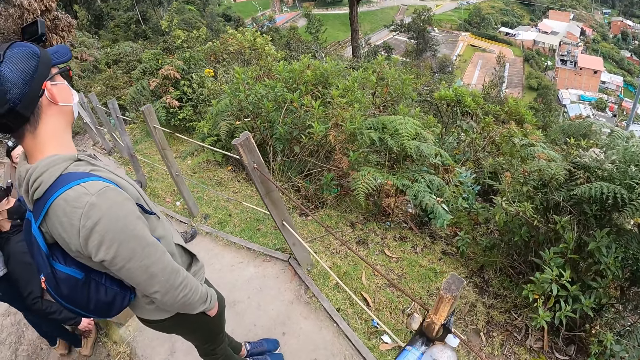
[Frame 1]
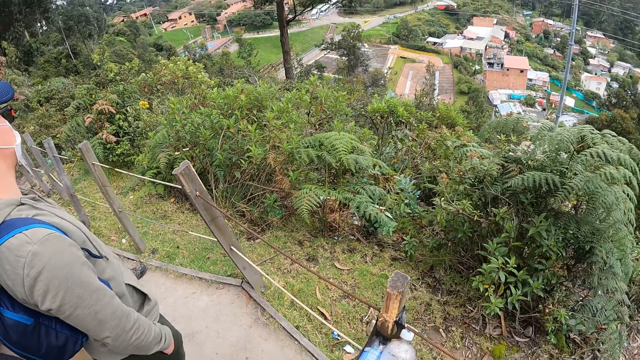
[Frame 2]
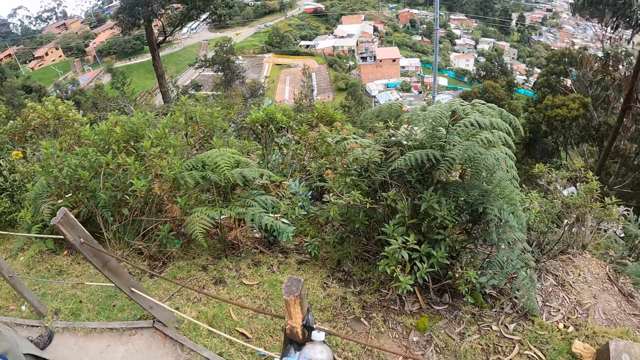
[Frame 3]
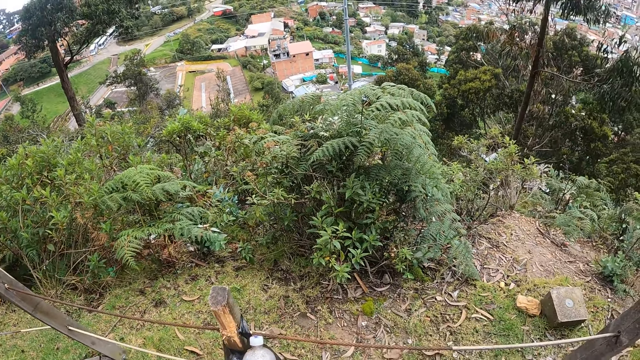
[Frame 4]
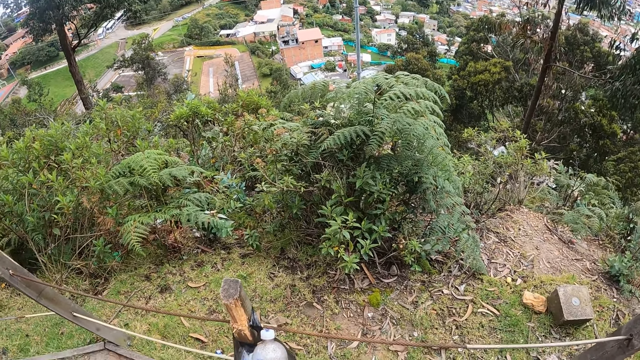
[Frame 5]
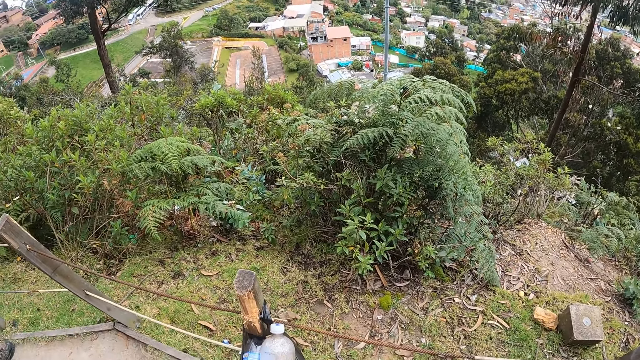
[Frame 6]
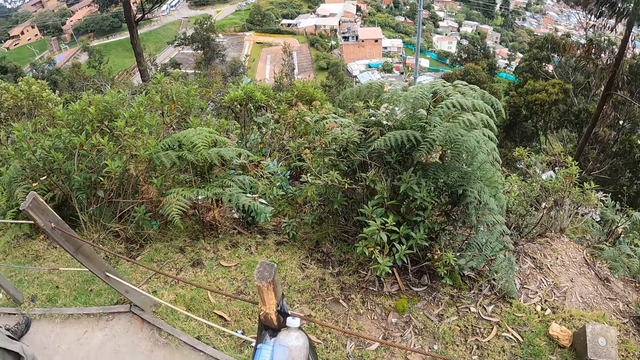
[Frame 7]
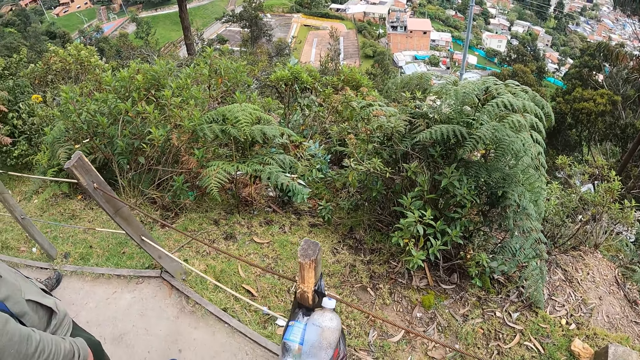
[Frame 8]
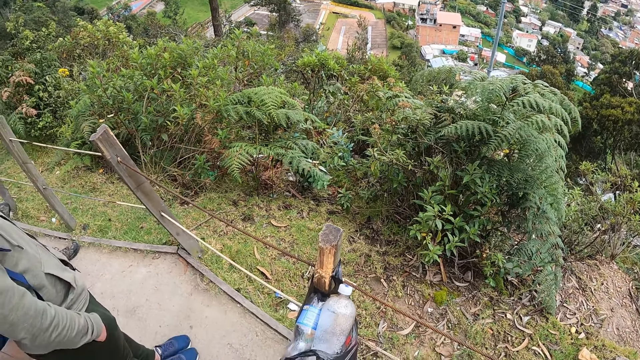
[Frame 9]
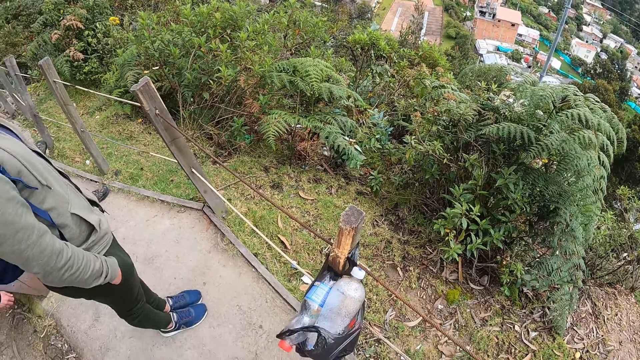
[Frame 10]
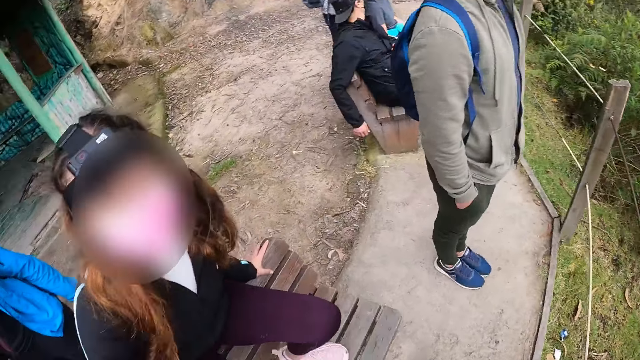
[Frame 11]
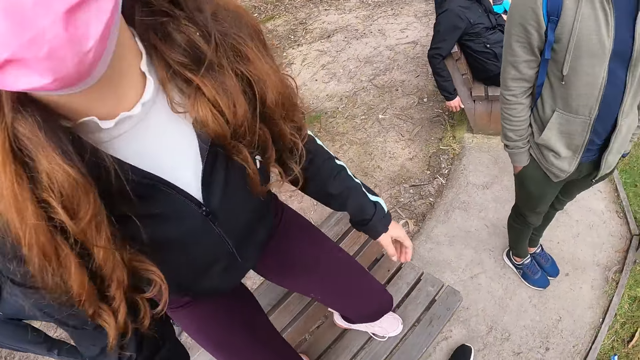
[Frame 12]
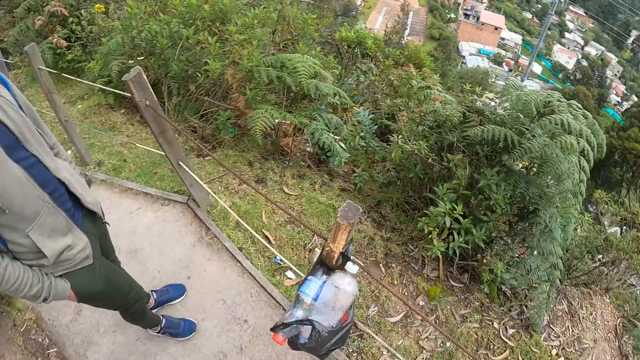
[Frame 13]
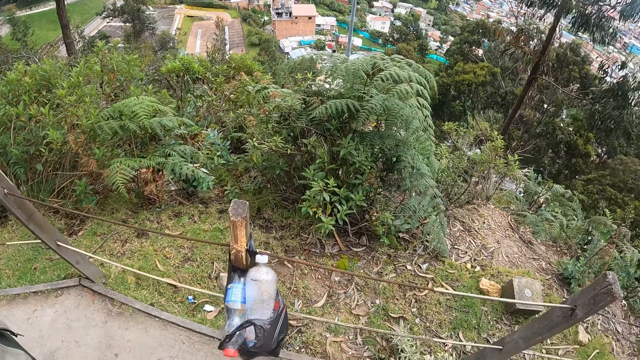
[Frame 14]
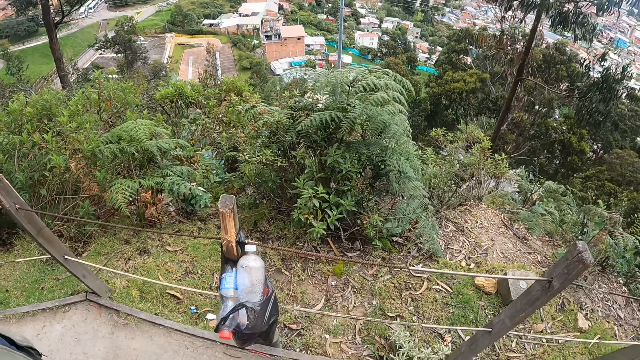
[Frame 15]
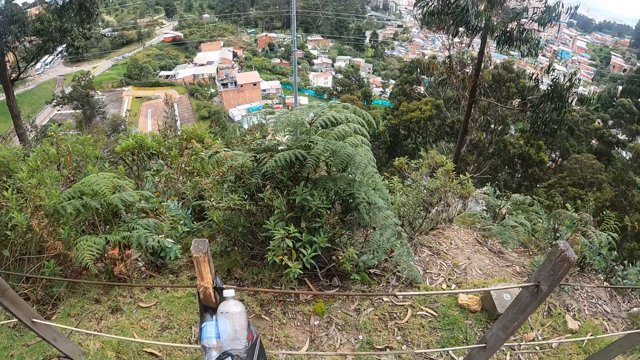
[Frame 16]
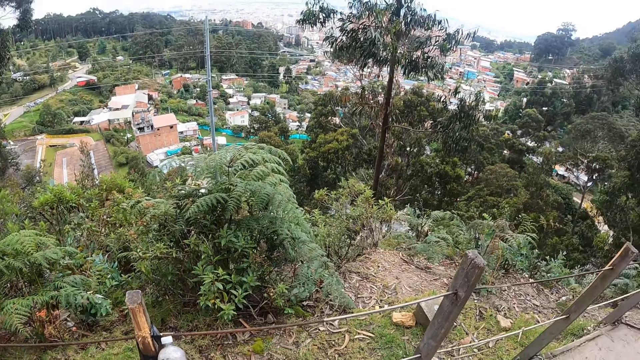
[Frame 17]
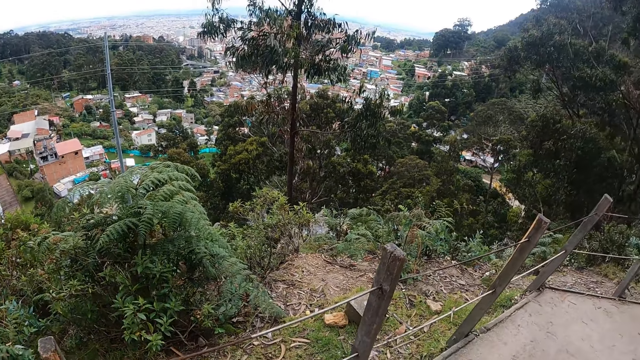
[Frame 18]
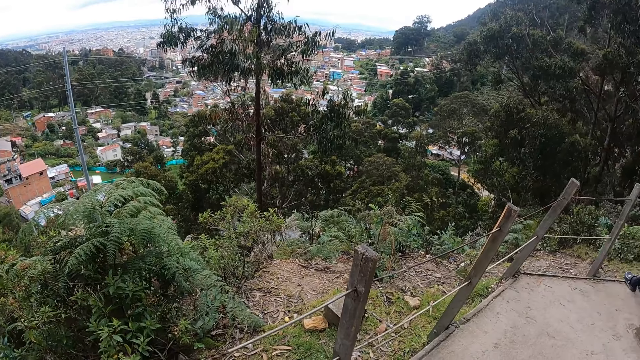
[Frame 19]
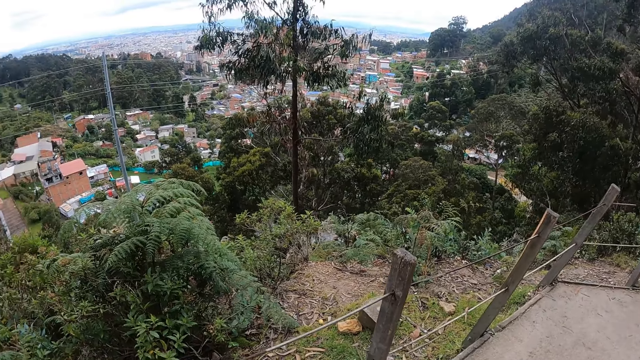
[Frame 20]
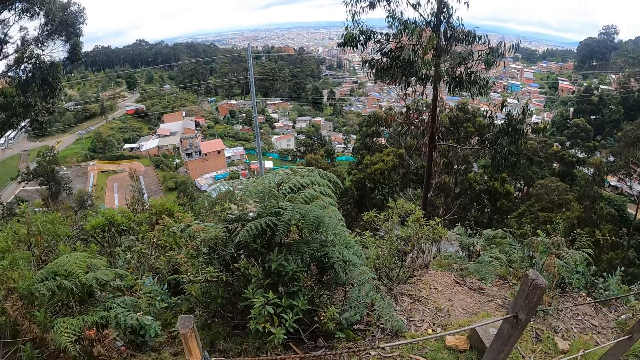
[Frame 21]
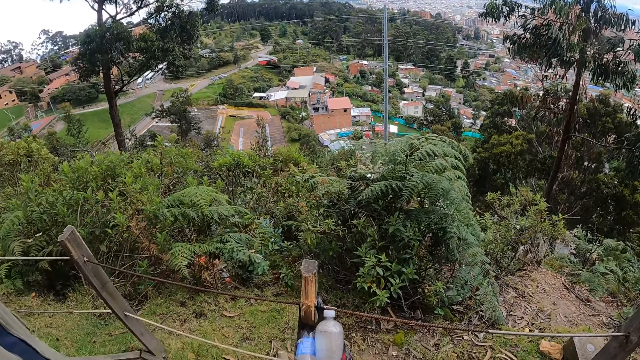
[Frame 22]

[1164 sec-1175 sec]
The woman stands up from the bench.

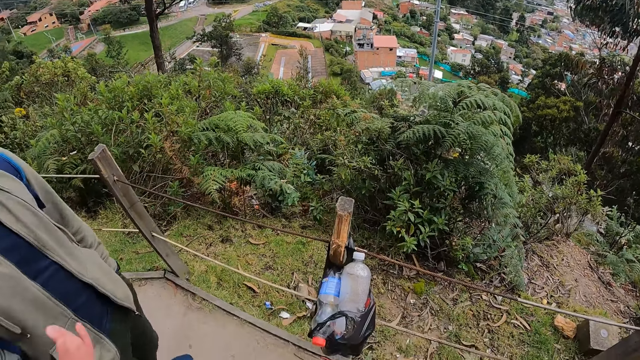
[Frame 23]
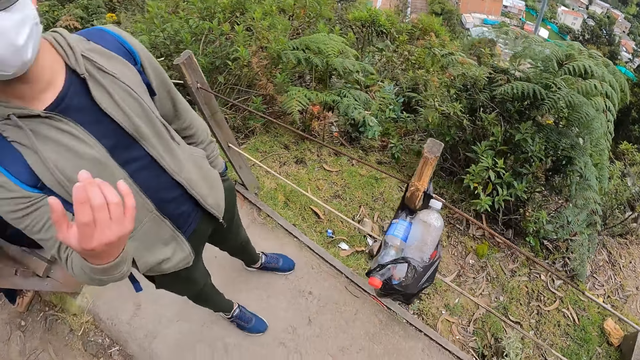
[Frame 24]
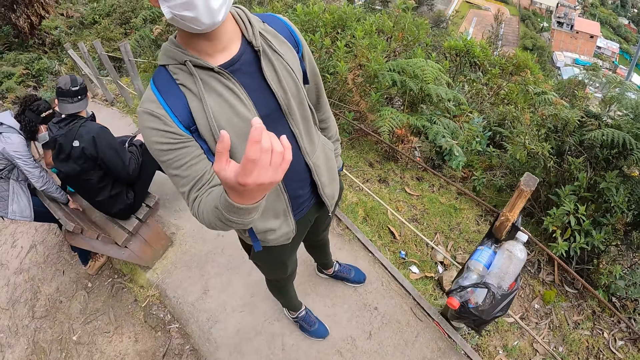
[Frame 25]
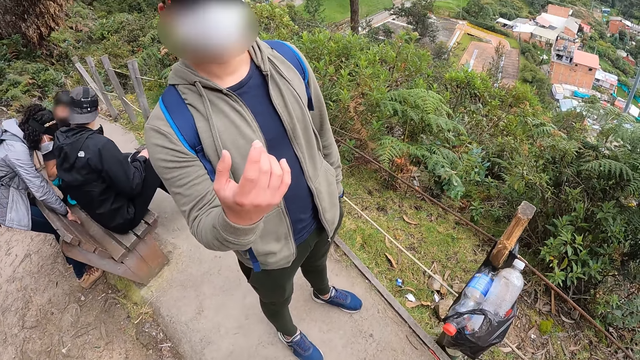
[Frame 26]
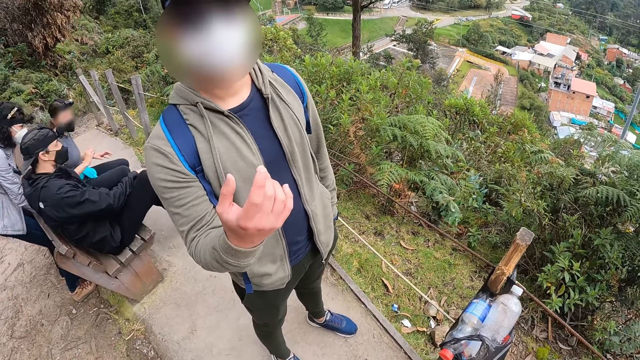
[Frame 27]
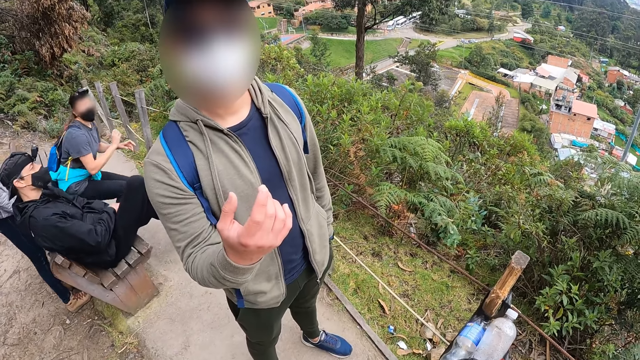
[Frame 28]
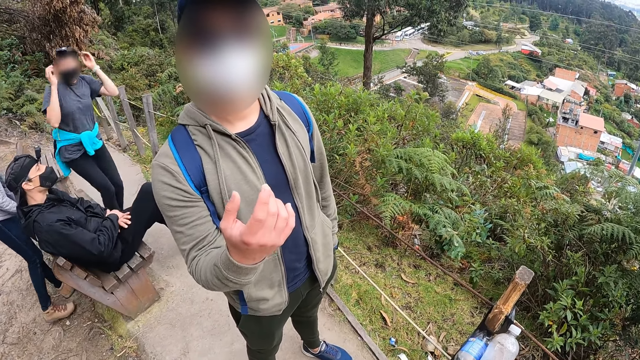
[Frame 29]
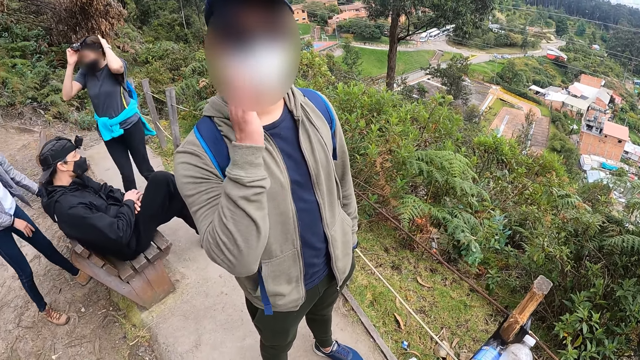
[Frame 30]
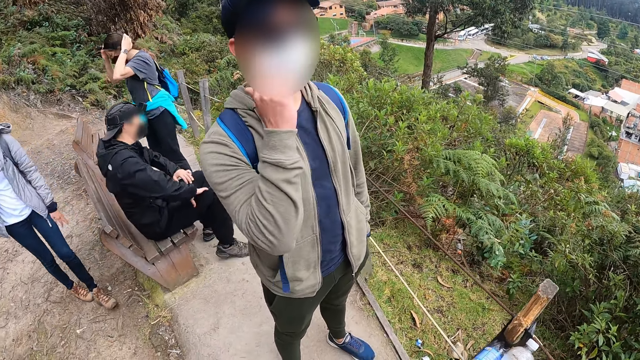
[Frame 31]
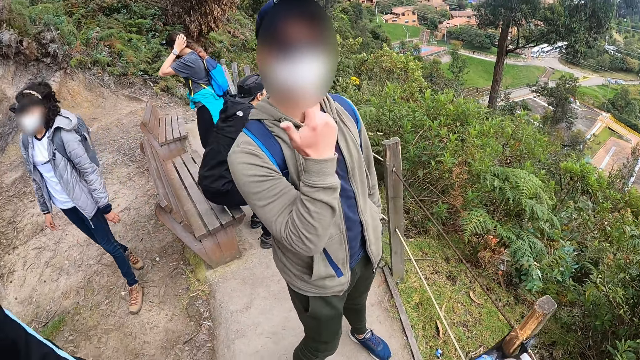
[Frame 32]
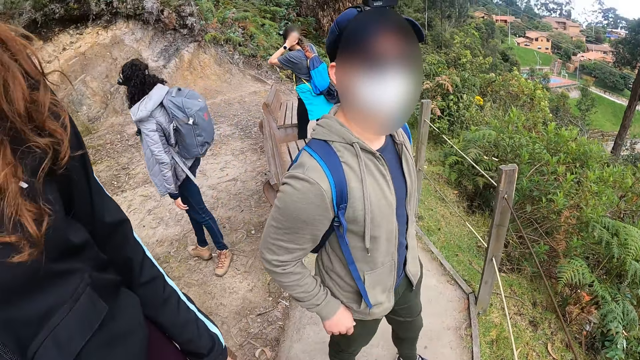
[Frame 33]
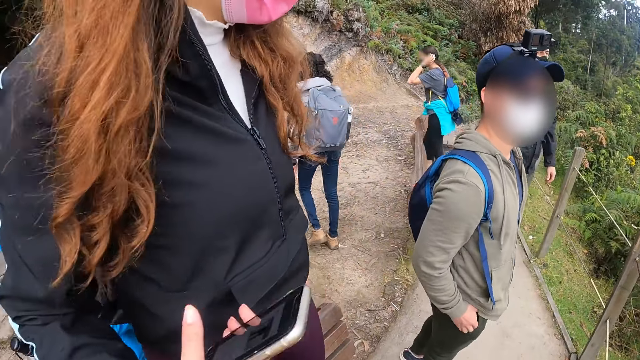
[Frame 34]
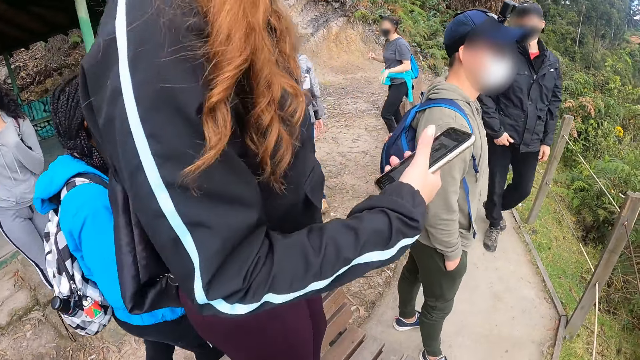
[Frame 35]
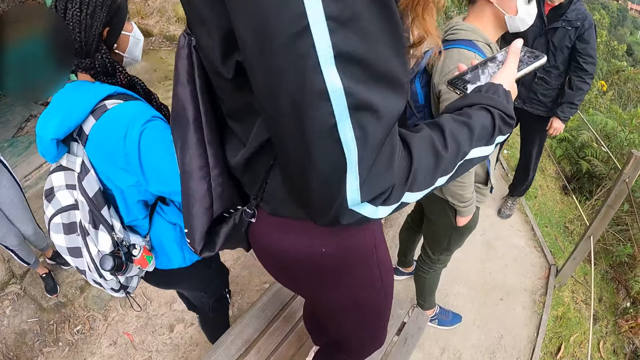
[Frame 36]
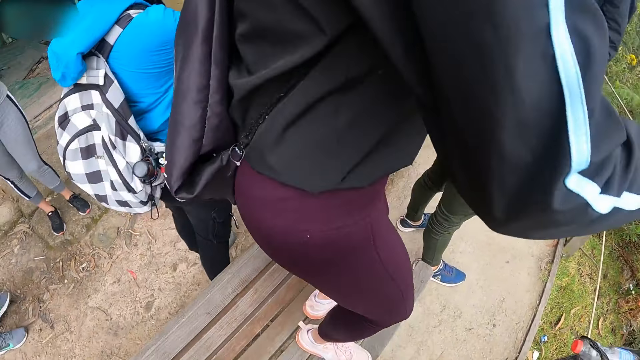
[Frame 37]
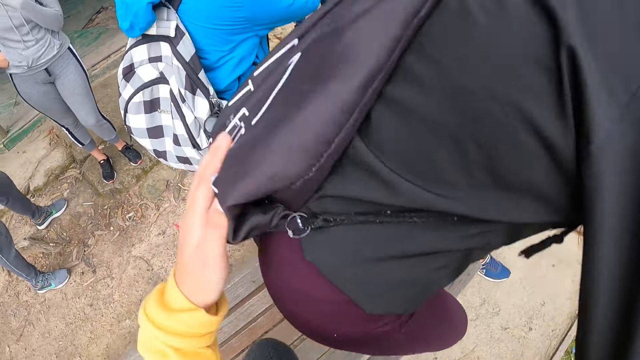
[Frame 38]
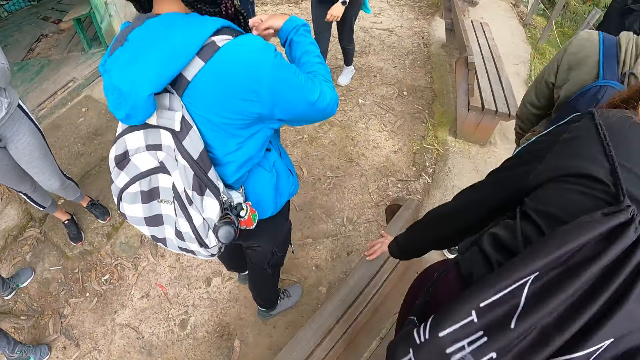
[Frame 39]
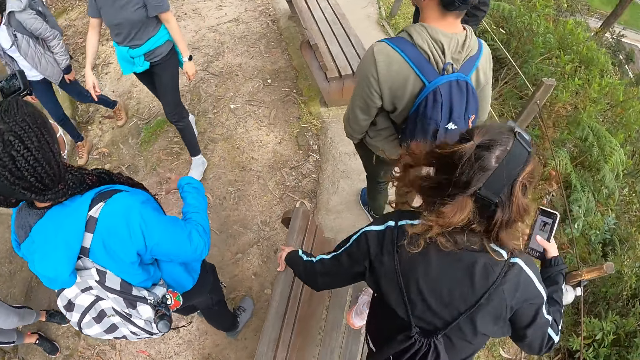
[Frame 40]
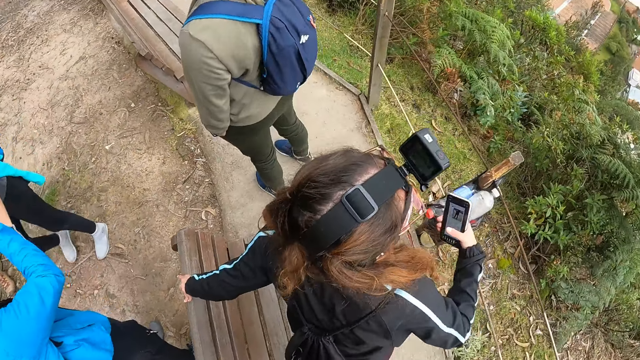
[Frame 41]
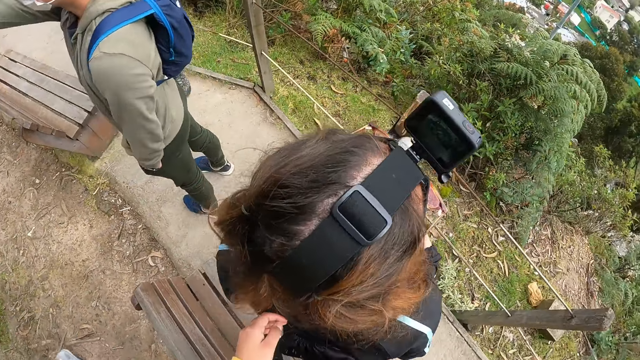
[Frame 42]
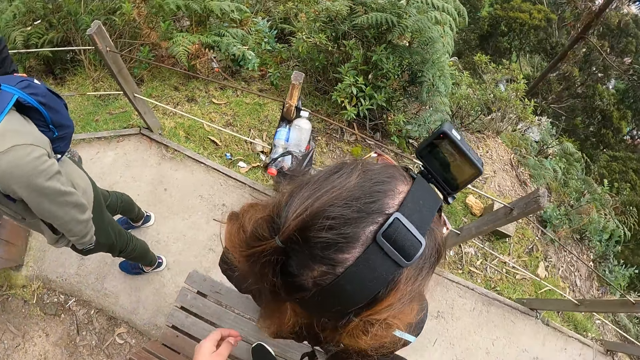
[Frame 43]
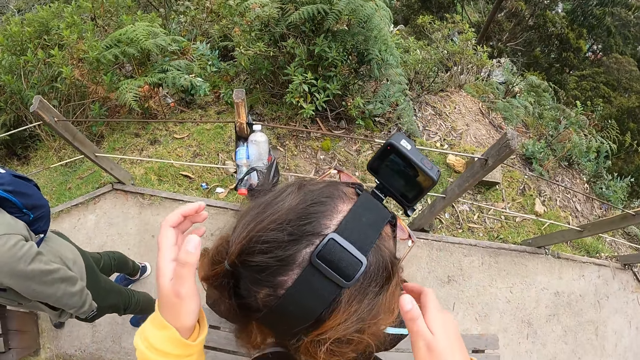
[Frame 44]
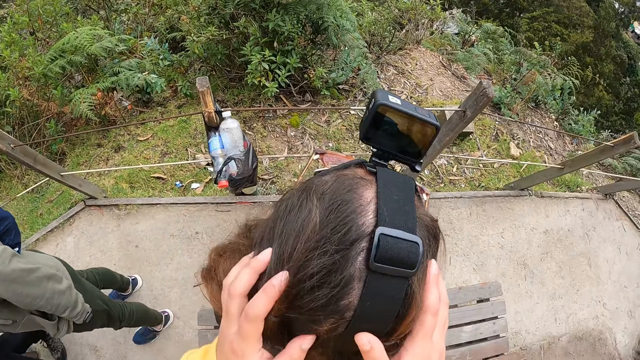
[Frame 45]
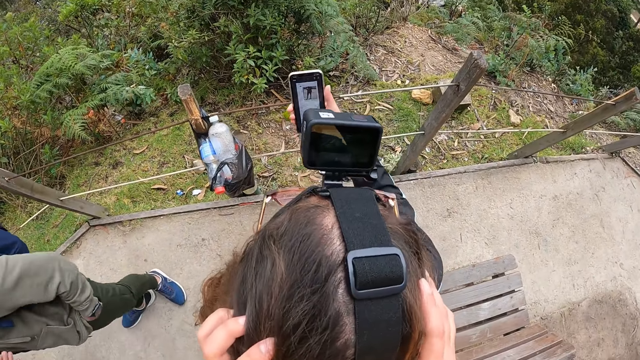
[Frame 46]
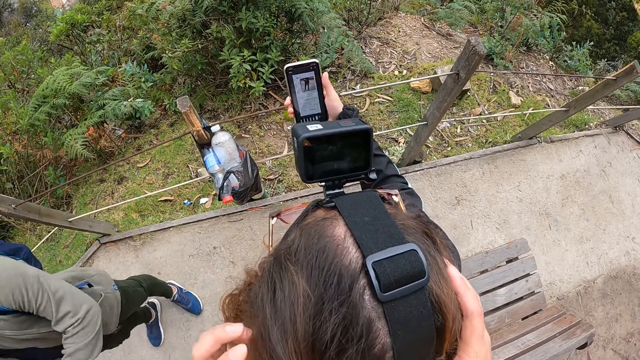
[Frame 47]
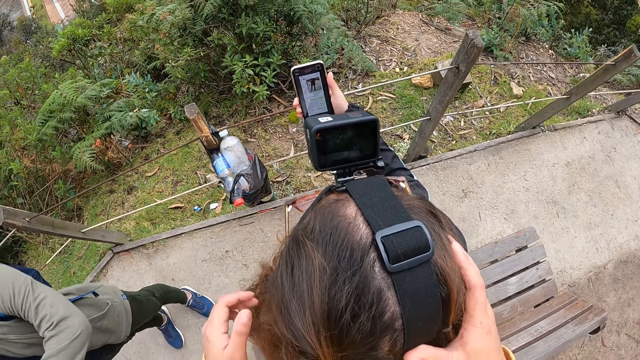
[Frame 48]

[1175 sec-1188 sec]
The camera wearer looks at a lady. A woman stands up from a bench. The woman adjusts the camera on her head with both hands. A man stands up from the bench. Another man puts his right hand inside his pocket. The camera wearer touches another woman's bag with her left hand. She climbs the bench. The second woman holds the bench with her left hand and jumps down from the bench. The camera wearer rubs the second woman's hair. She touches the second woman's head with both hands. The second woman holds the phone with her right hand. The second man removes his left hand from his pocket. The second woman operates the phone.
